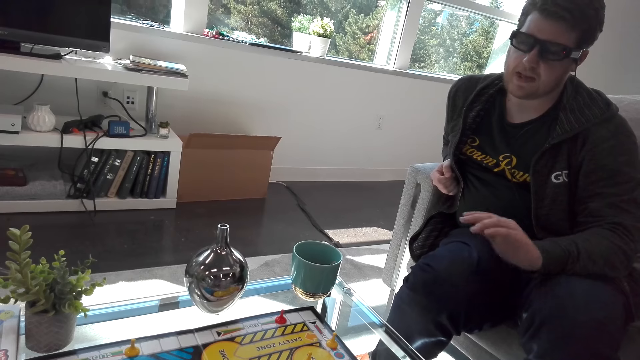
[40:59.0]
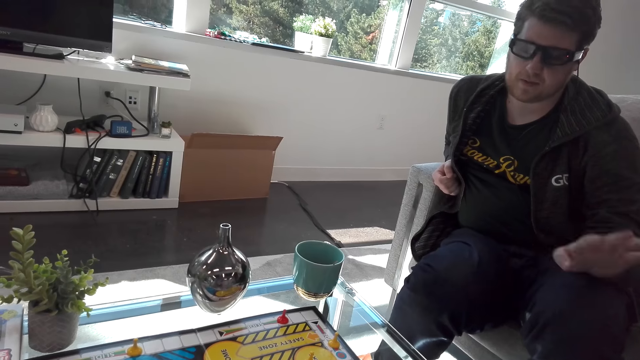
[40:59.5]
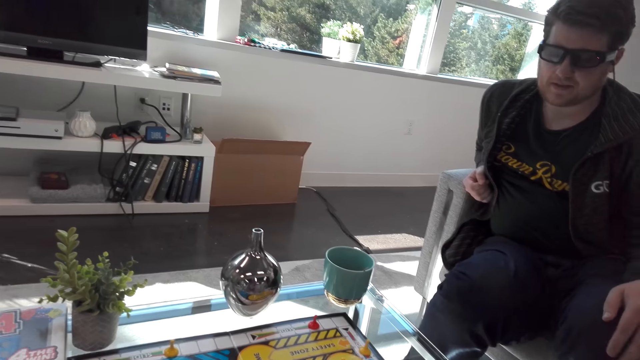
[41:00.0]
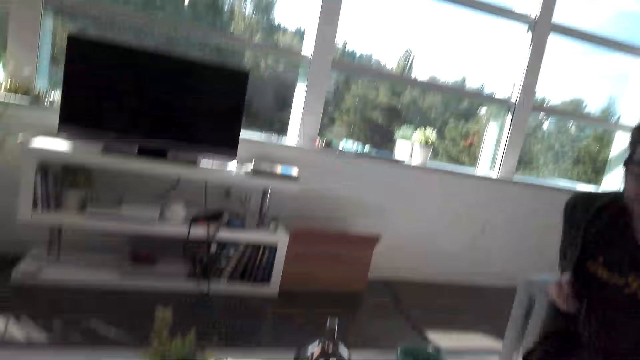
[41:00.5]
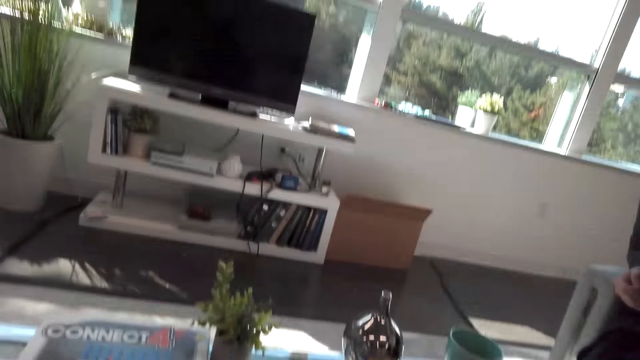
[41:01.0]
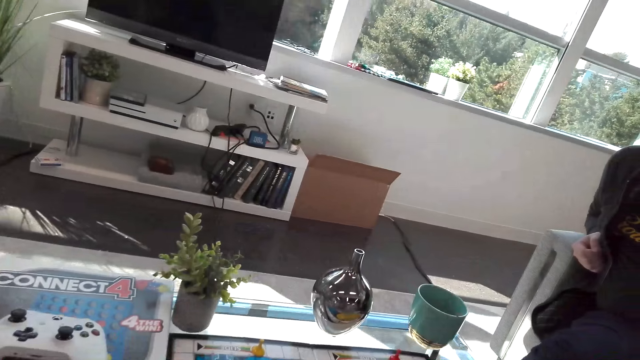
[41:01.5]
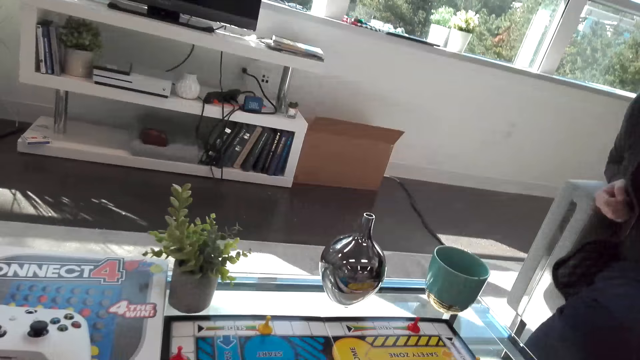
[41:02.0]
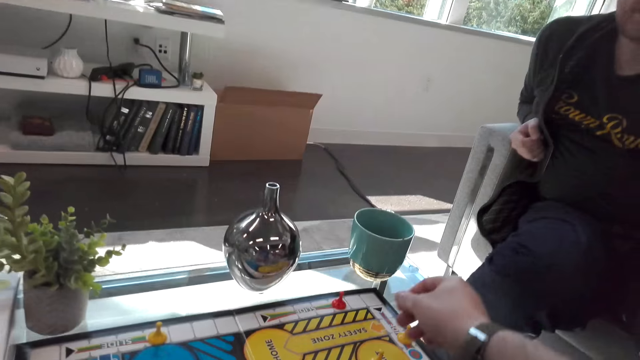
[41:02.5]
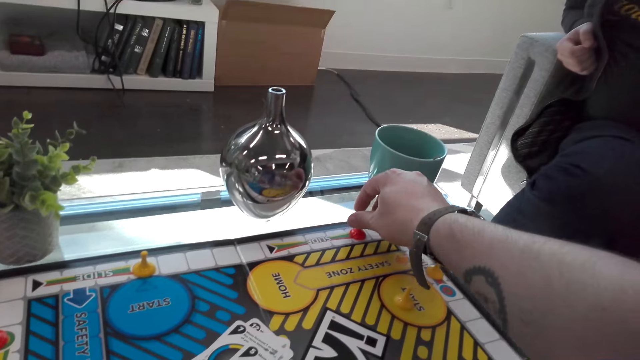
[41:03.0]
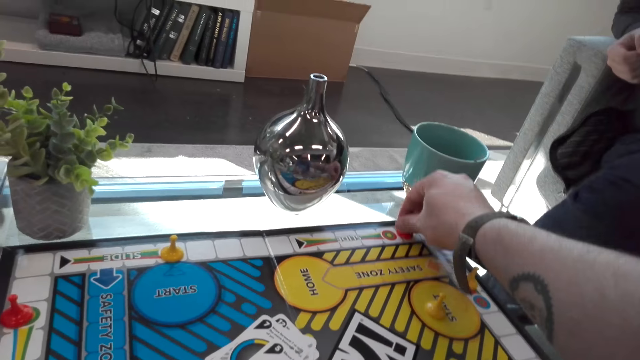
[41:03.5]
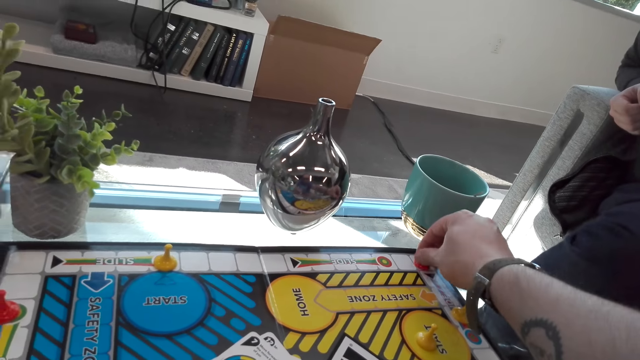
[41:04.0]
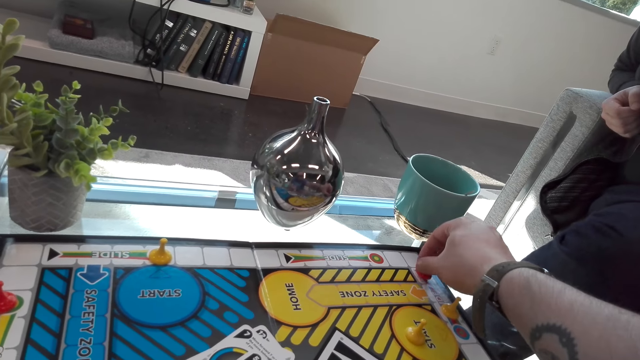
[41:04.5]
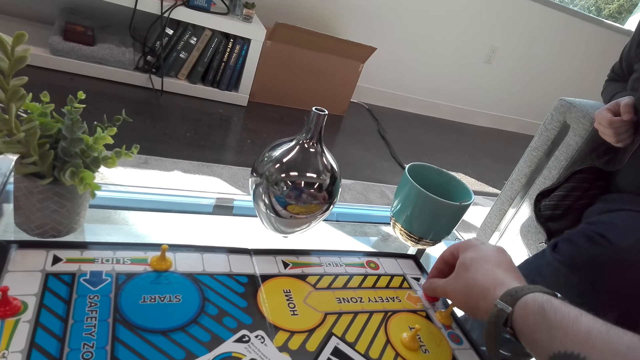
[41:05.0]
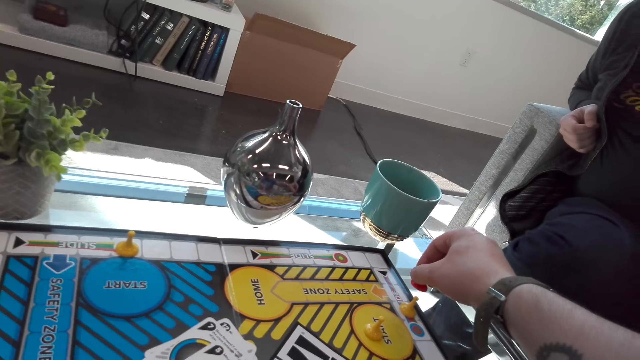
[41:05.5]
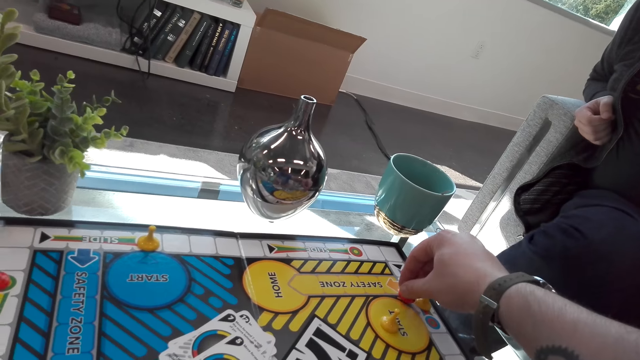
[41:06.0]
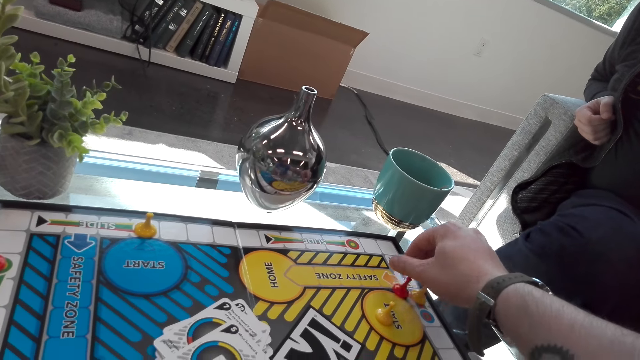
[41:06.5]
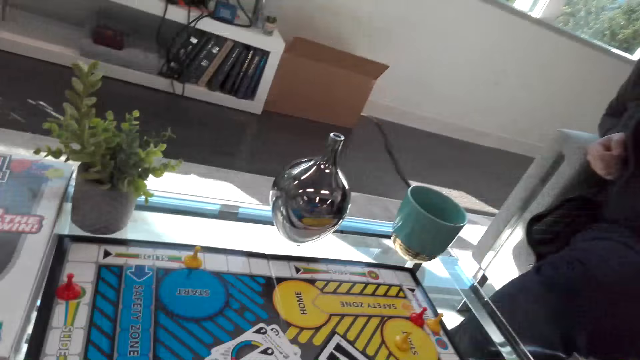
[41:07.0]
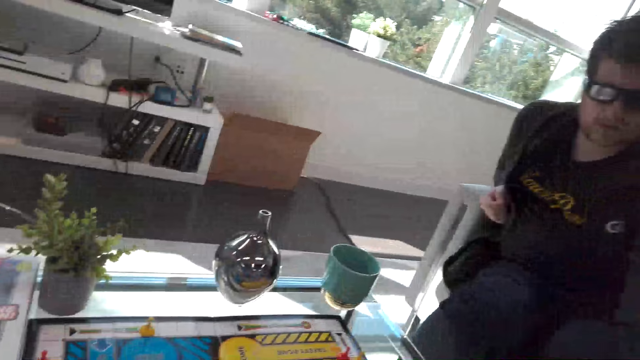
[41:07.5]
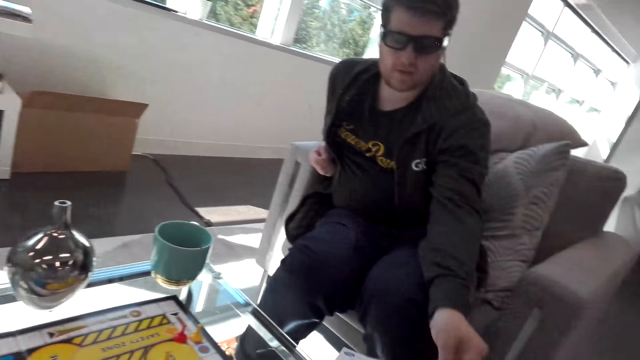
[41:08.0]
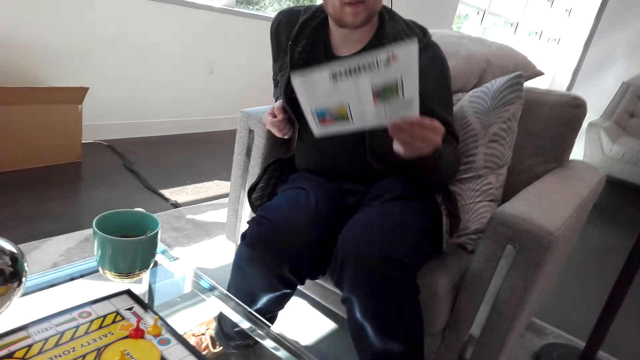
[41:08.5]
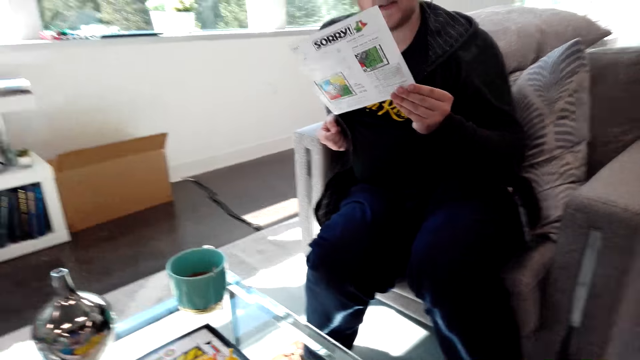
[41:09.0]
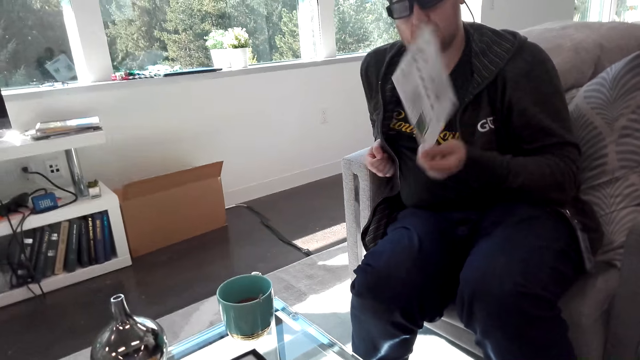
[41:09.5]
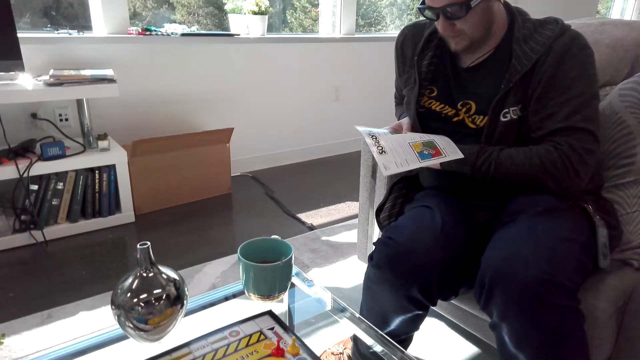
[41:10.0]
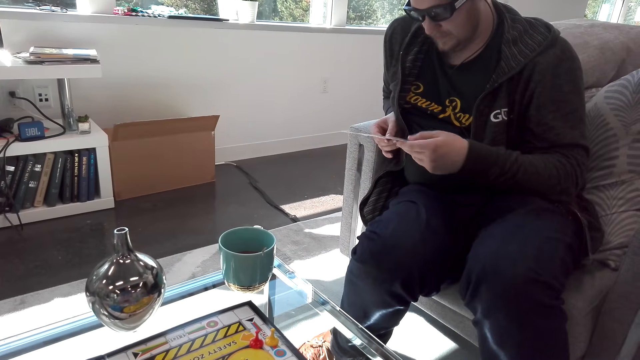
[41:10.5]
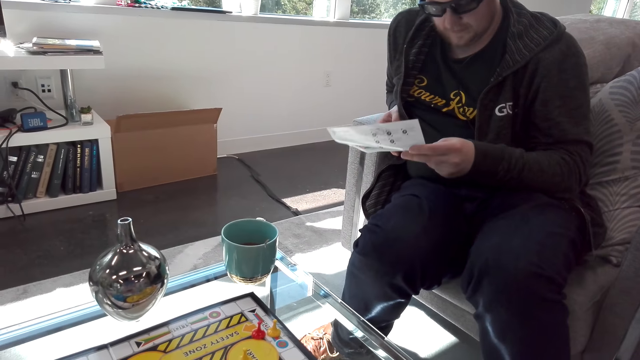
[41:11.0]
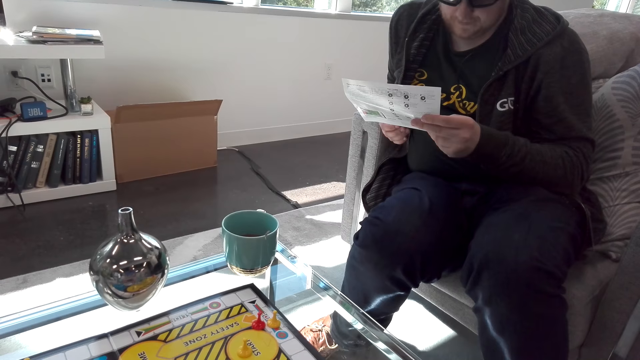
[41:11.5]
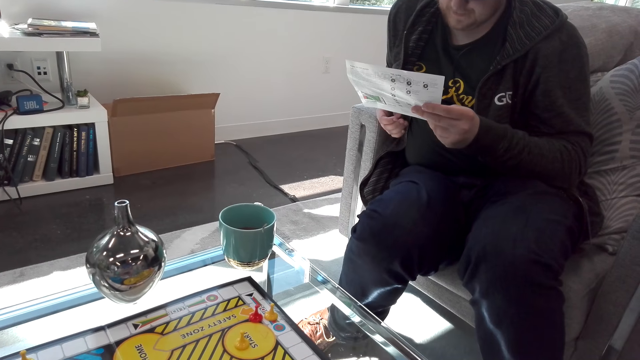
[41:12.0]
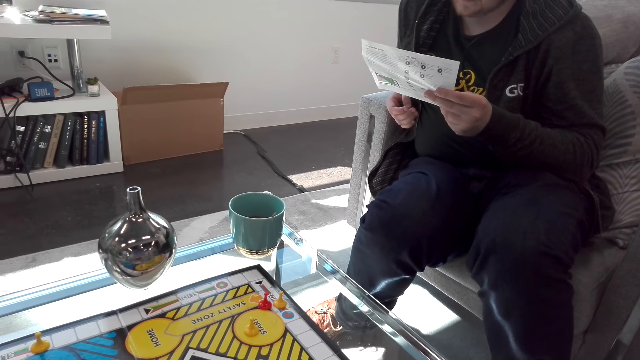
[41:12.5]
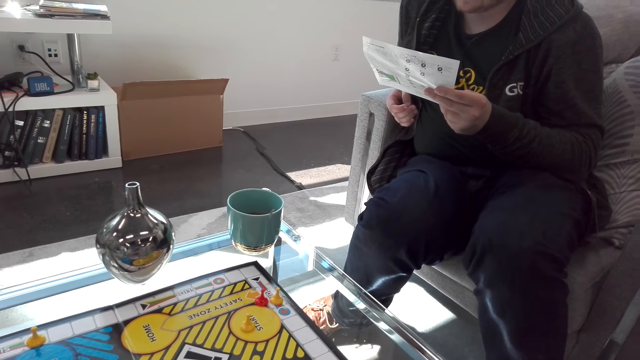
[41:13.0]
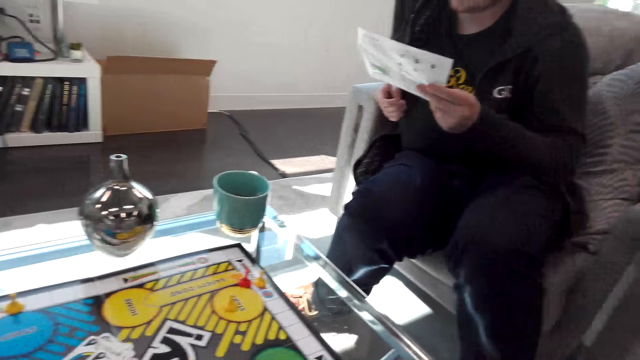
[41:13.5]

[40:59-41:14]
The man moves his hand. The camera wearer talks to the man and plays the board game with the man. The man picks up a game paper and moves the game paper.

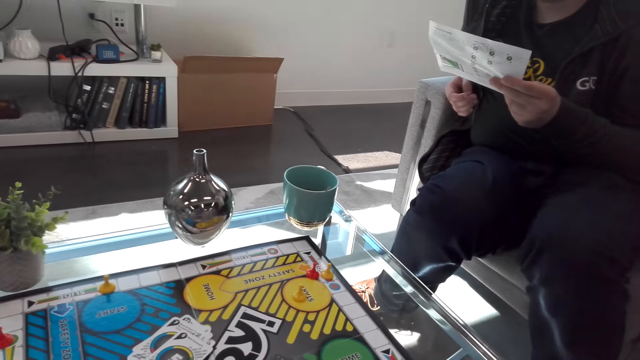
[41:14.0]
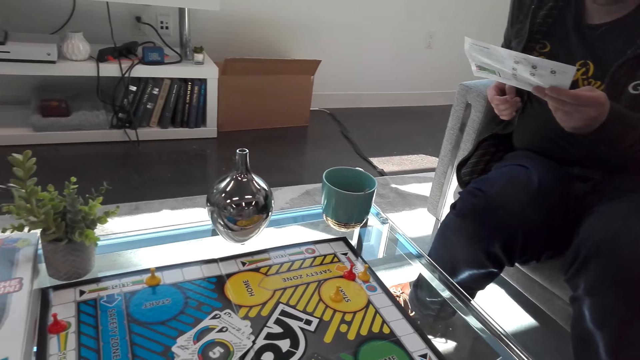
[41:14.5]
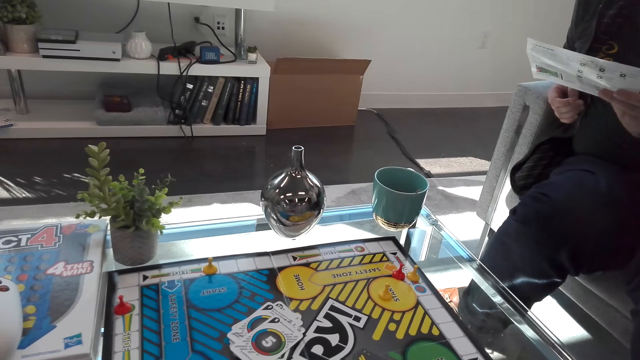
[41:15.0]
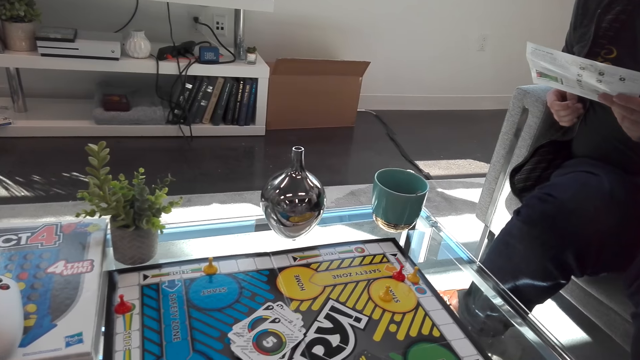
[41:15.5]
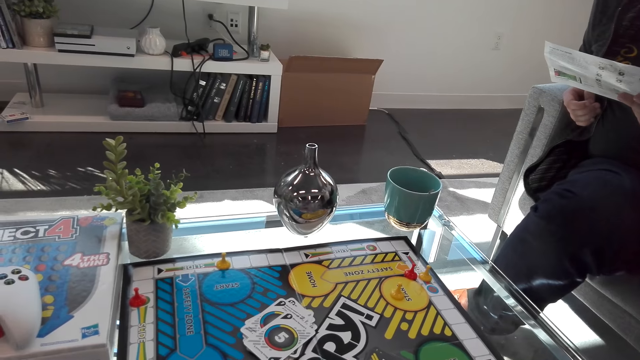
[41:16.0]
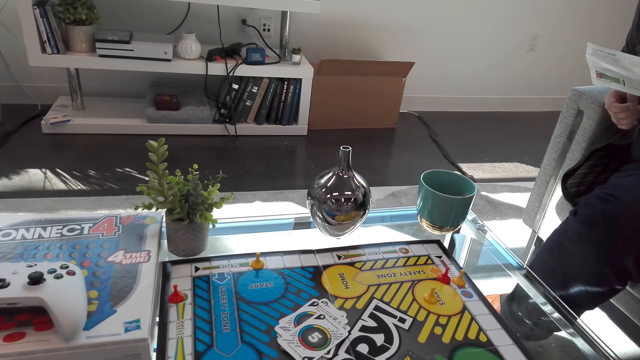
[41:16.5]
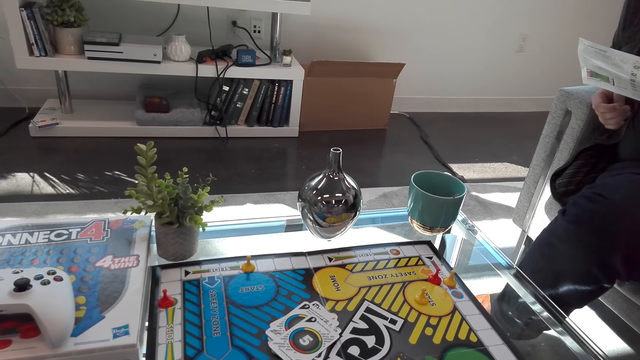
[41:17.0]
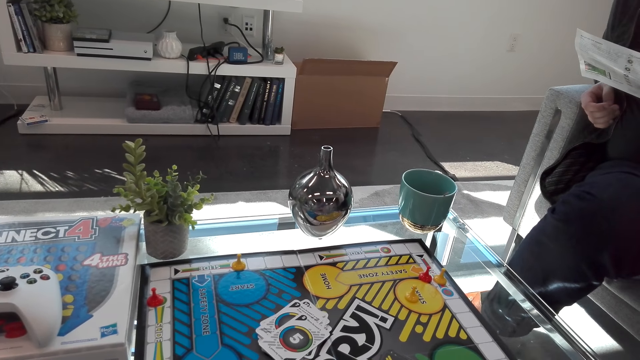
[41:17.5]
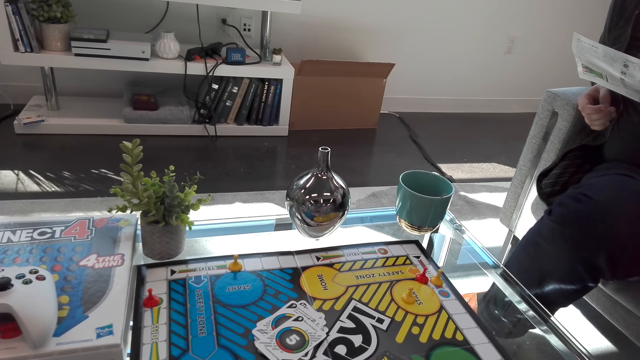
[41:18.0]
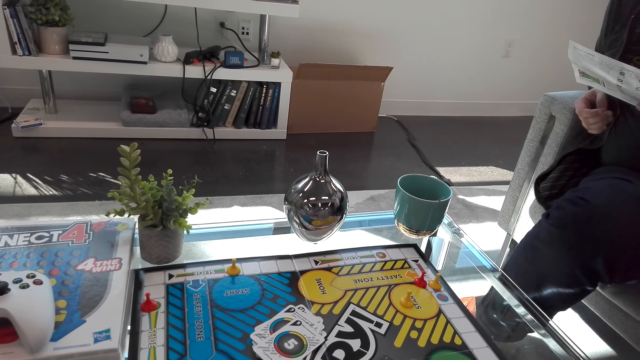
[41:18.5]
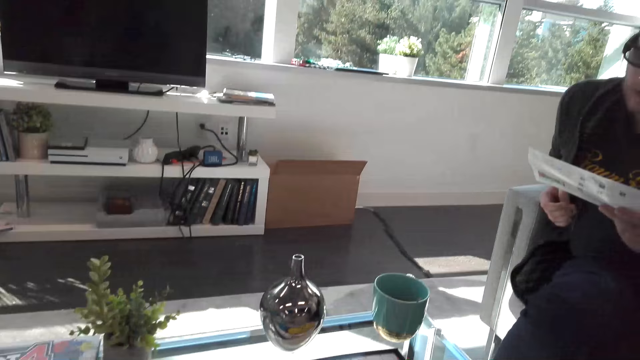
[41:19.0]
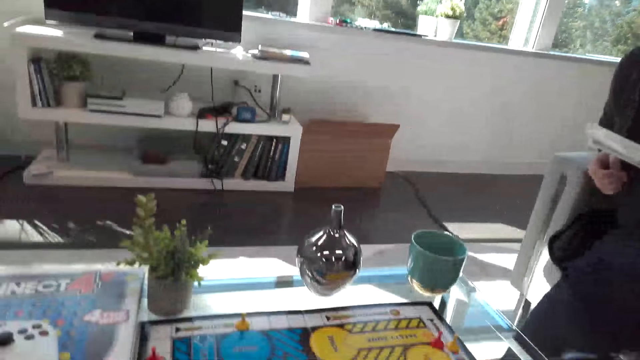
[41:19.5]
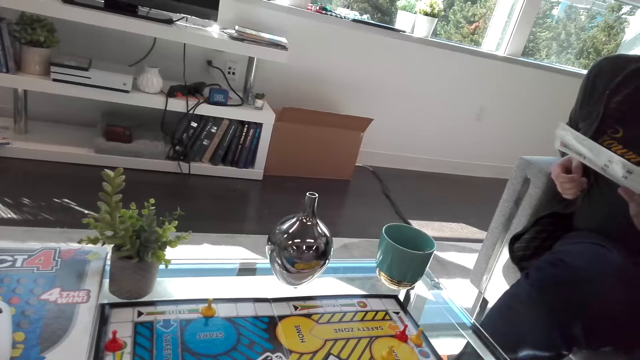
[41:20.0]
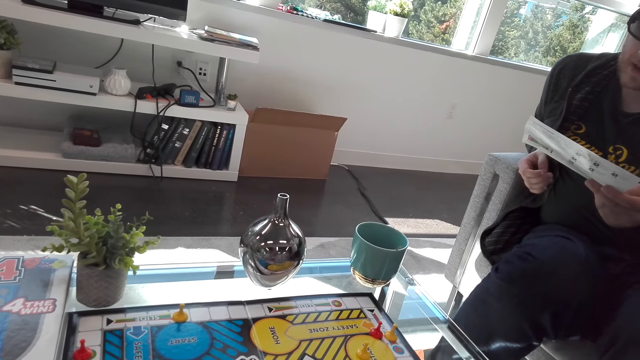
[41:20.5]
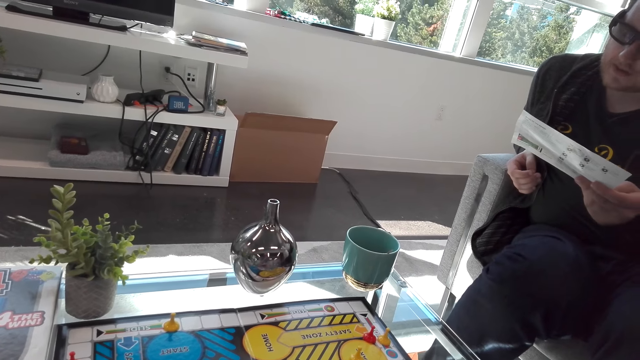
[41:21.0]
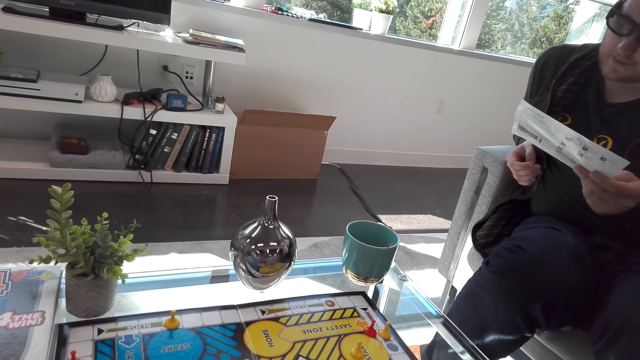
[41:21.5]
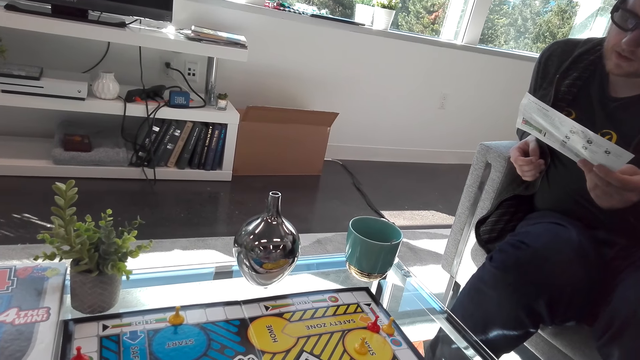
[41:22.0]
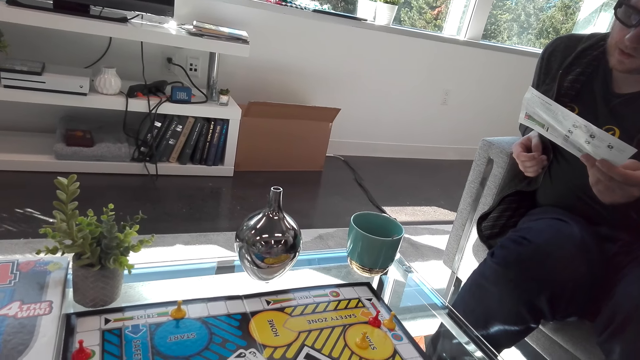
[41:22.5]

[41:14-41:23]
The camera wearer looks around and plays the Monopoly board game. The man reads the board game instructions to the camera wearer.
